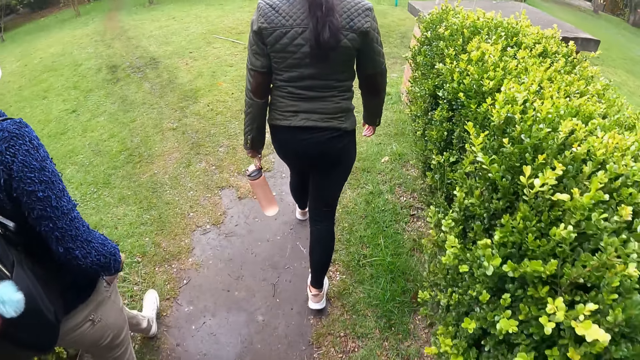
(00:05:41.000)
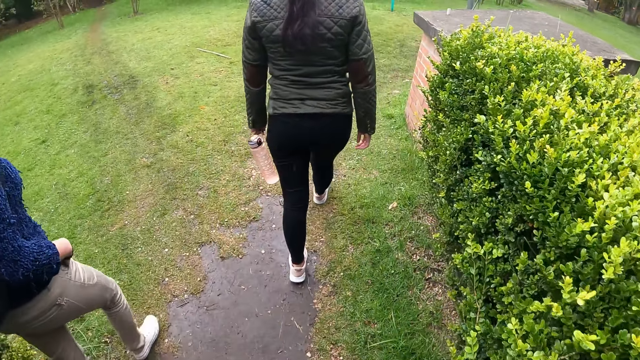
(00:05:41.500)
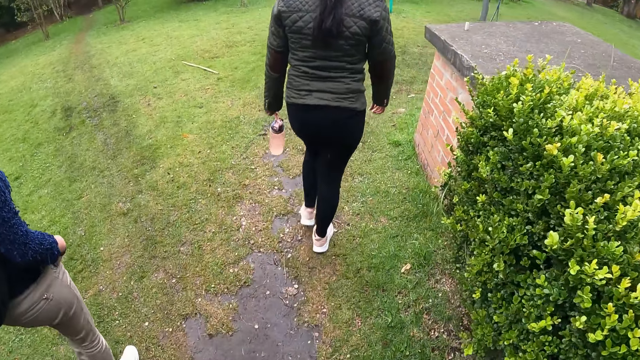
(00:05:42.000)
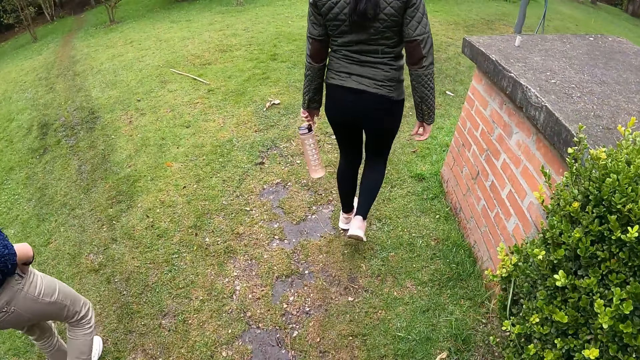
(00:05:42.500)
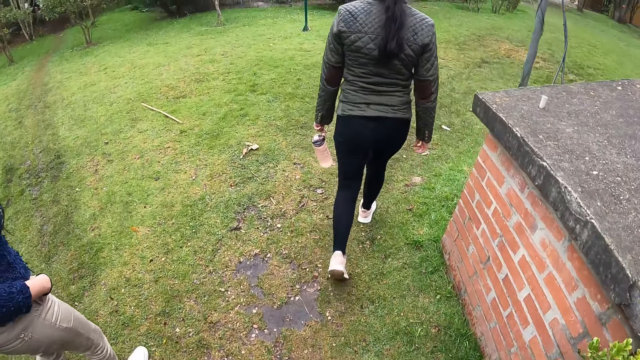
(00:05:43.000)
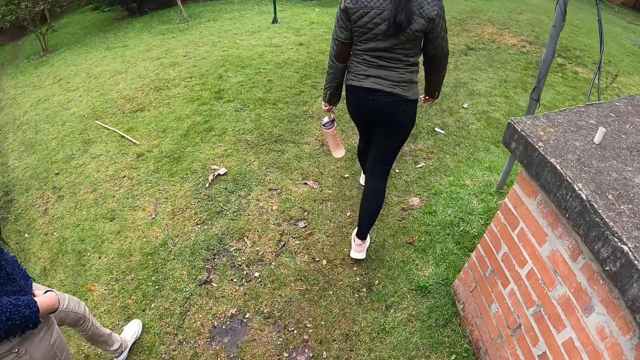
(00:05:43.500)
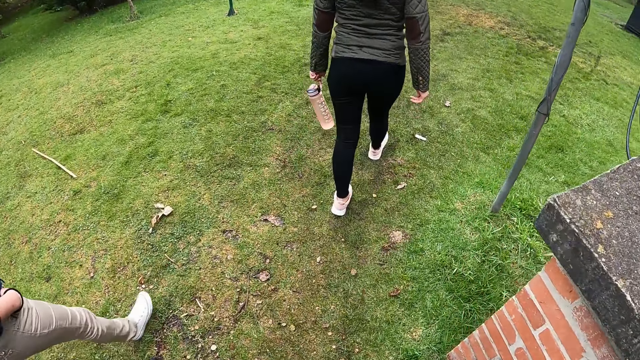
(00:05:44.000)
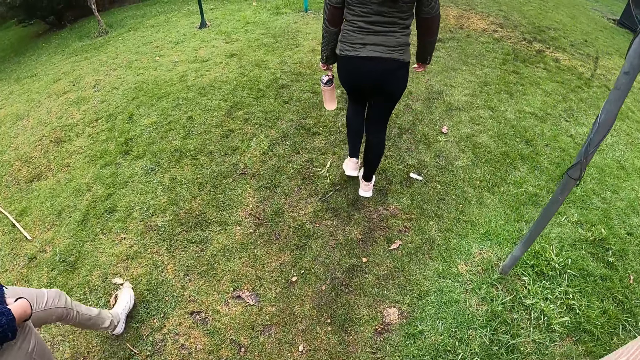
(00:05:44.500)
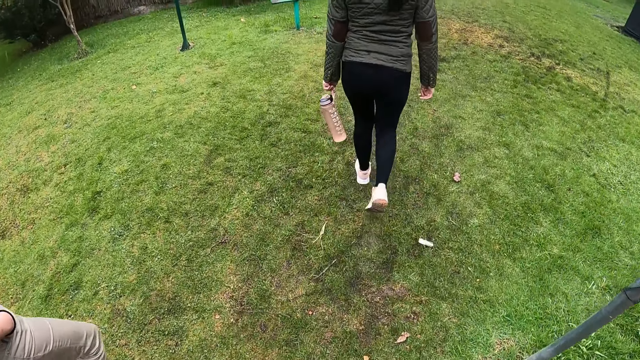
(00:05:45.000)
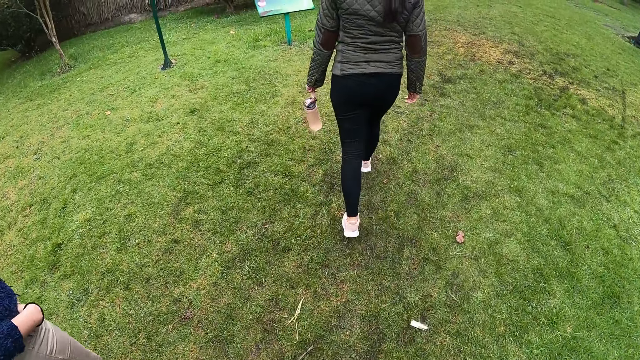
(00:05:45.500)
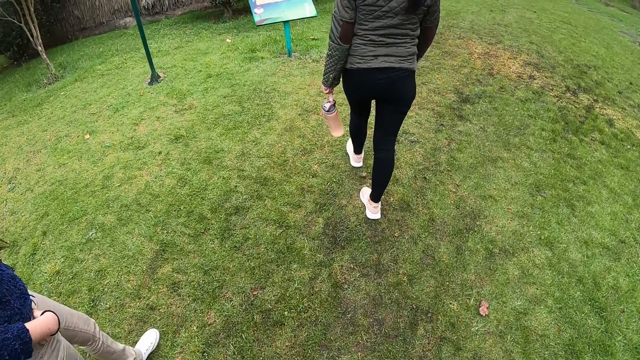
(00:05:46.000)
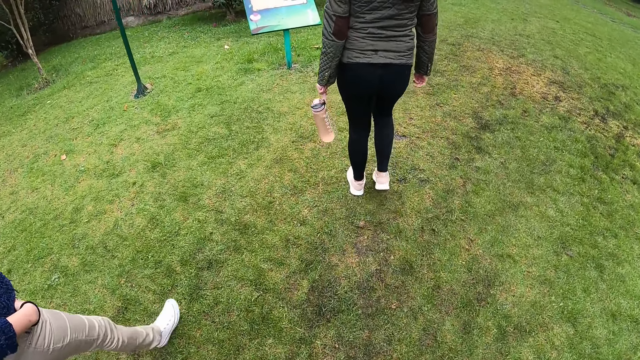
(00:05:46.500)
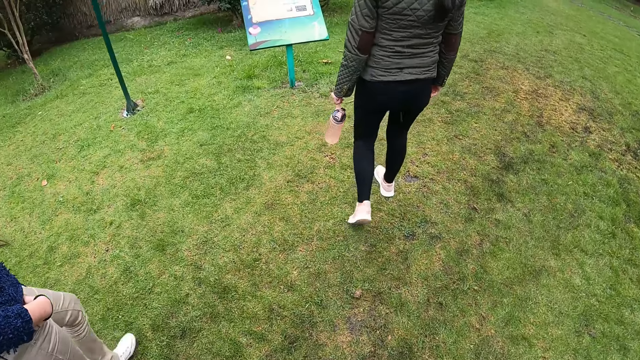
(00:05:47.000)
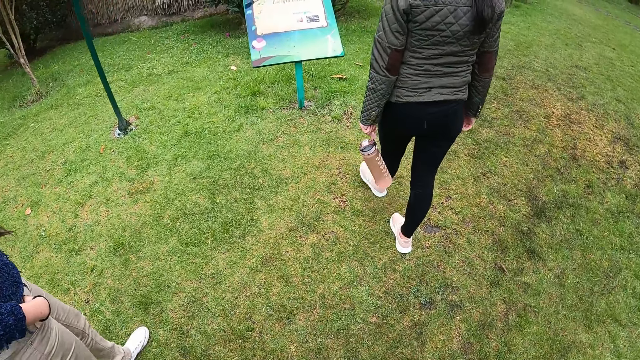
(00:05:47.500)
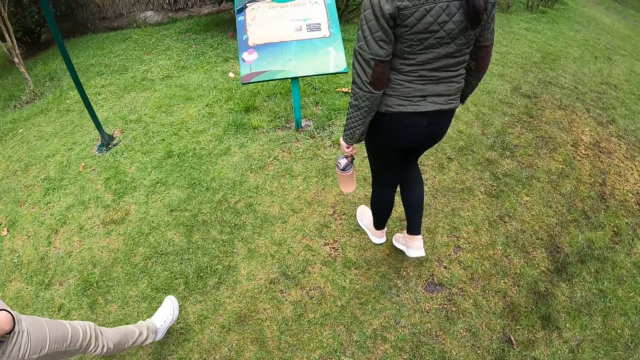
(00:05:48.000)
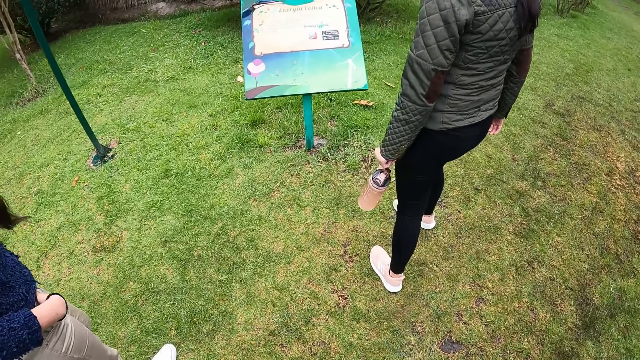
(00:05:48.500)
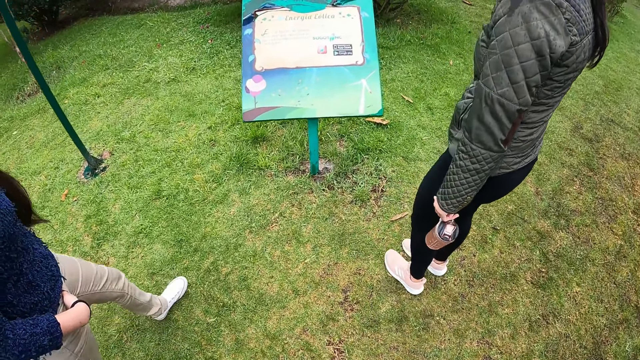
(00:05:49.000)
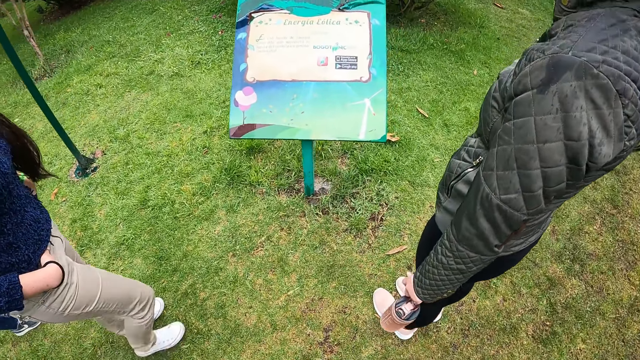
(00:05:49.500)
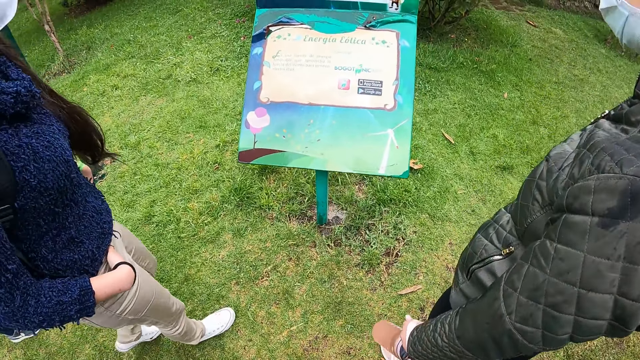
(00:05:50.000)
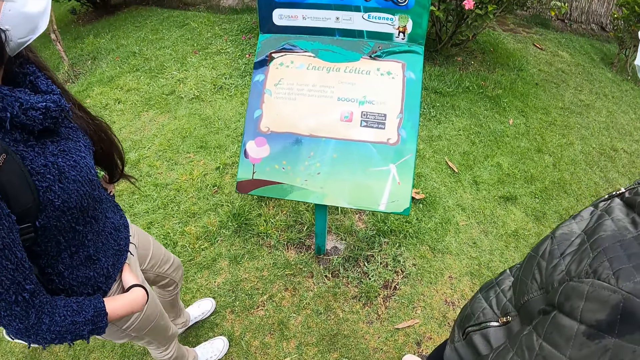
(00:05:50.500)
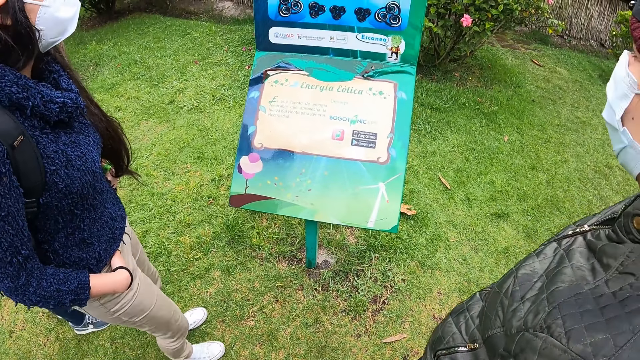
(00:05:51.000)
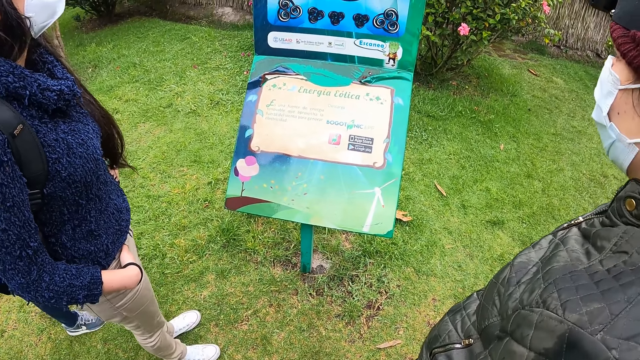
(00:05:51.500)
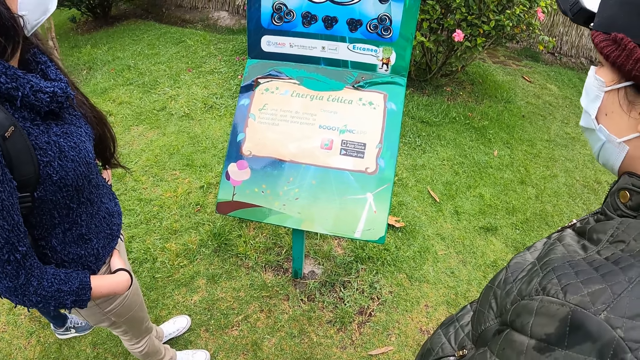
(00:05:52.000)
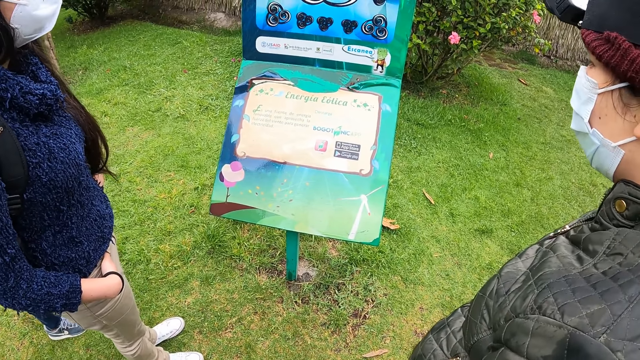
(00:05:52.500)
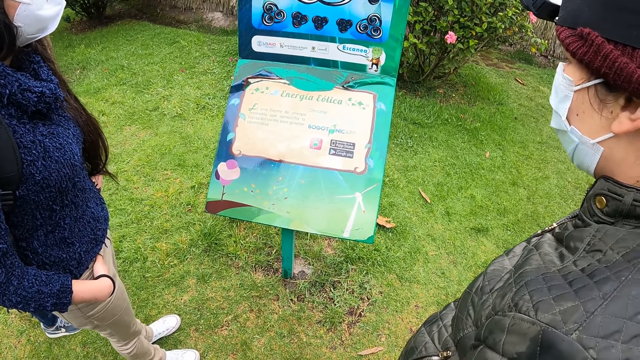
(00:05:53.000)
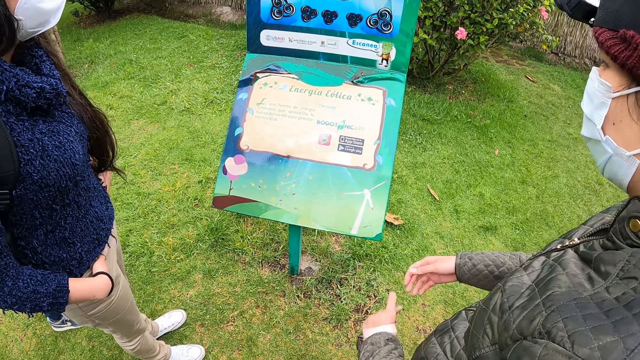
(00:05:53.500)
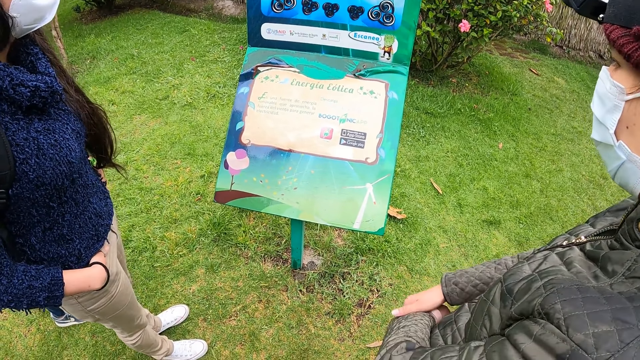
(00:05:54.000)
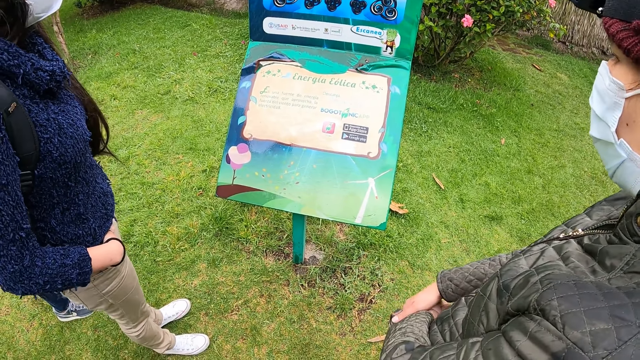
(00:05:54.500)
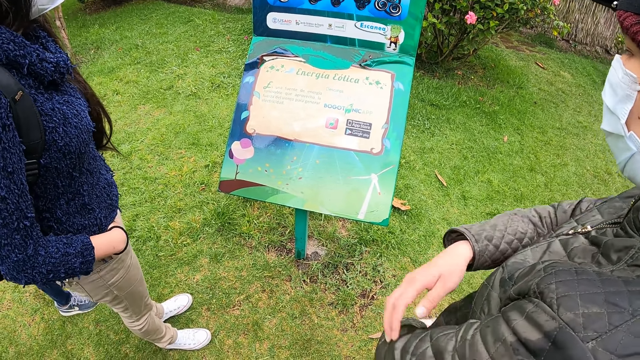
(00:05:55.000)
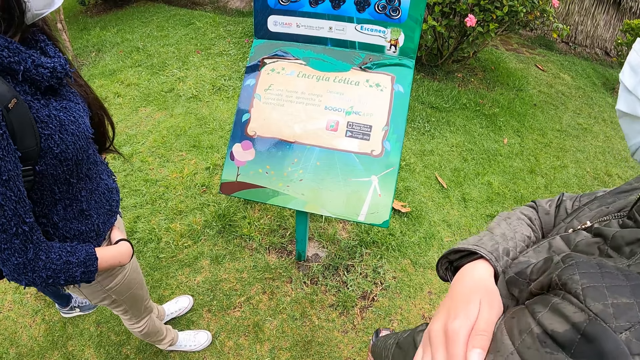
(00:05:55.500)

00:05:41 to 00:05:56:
The camera wearer walks on the grass. They stare at the notice board.

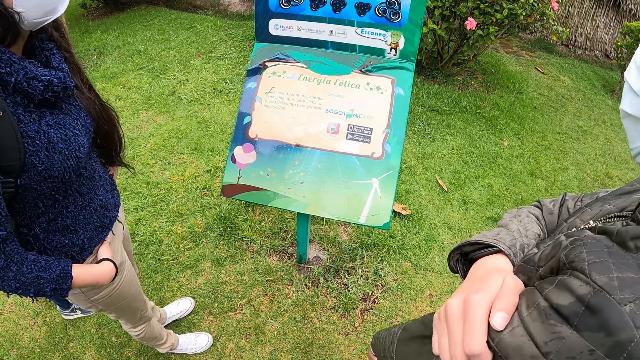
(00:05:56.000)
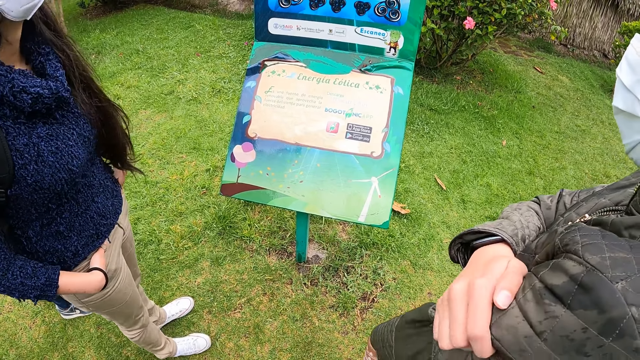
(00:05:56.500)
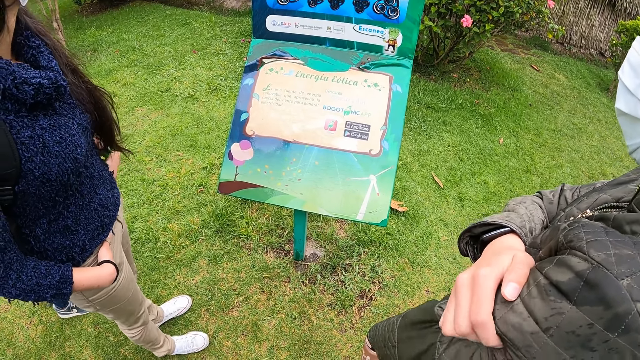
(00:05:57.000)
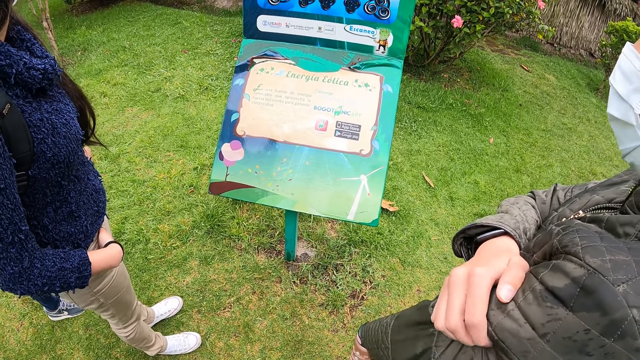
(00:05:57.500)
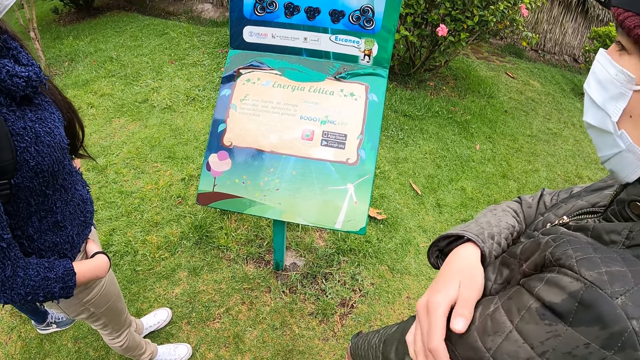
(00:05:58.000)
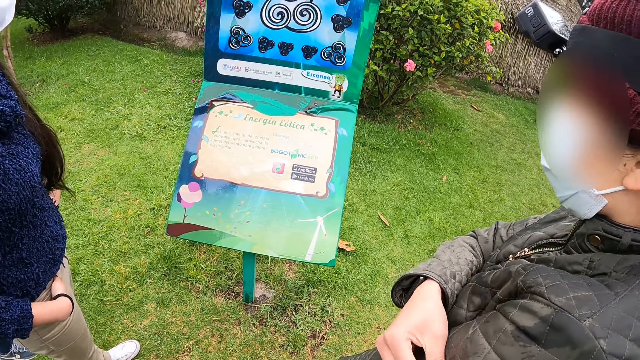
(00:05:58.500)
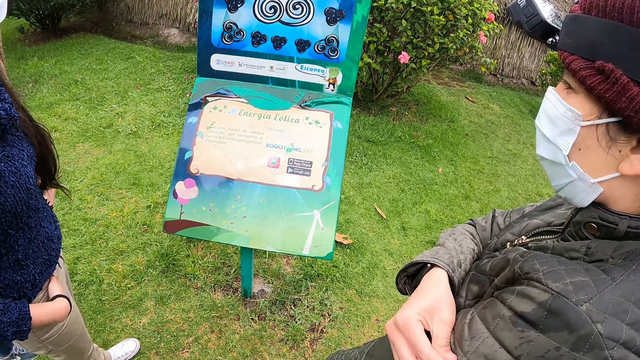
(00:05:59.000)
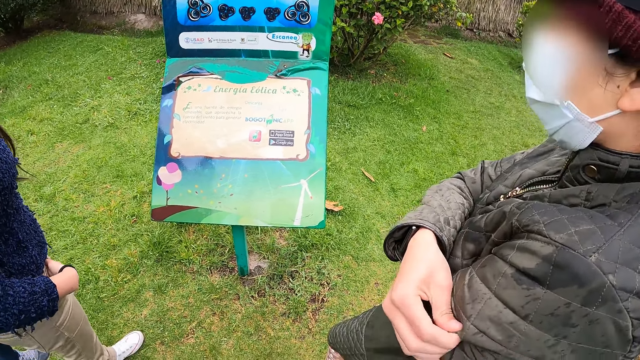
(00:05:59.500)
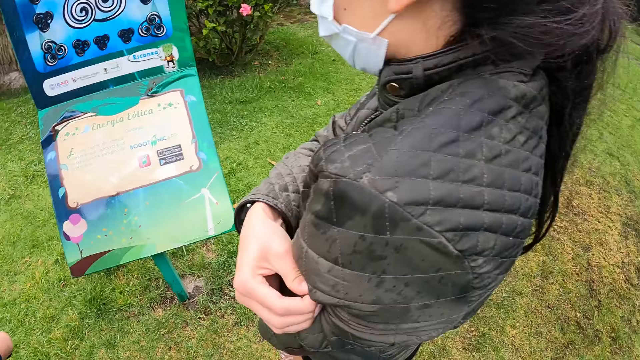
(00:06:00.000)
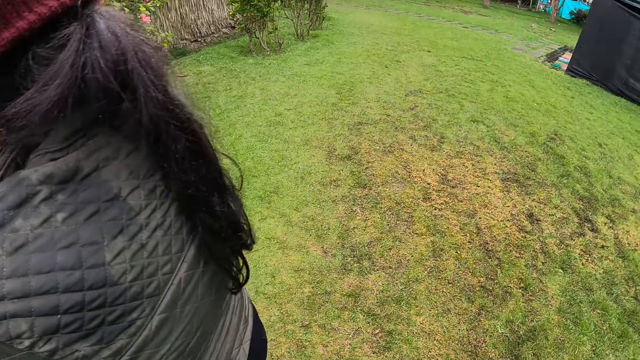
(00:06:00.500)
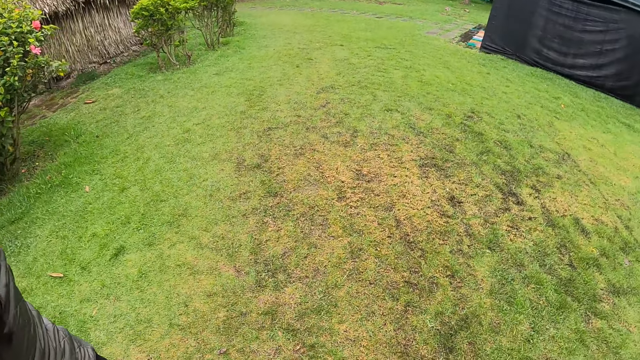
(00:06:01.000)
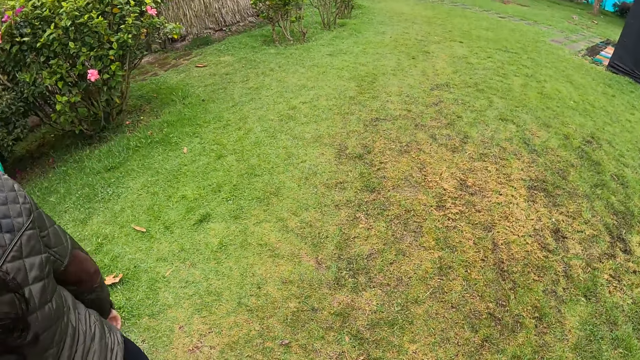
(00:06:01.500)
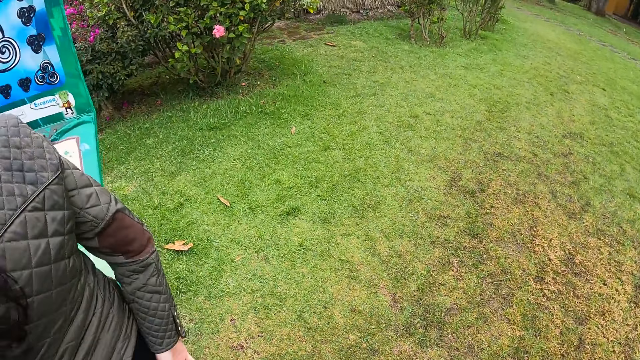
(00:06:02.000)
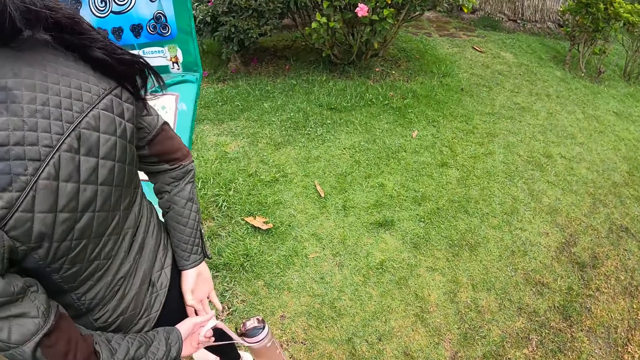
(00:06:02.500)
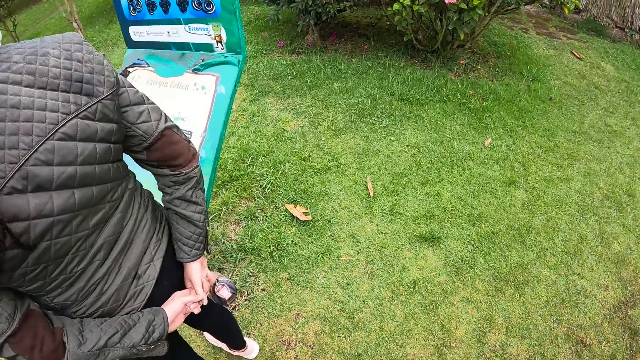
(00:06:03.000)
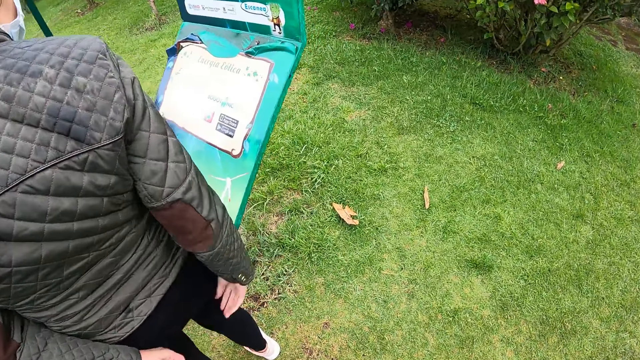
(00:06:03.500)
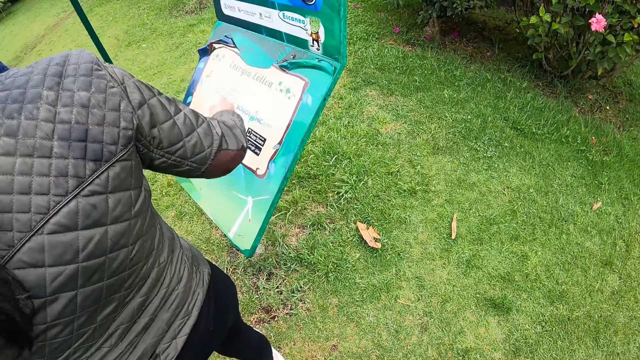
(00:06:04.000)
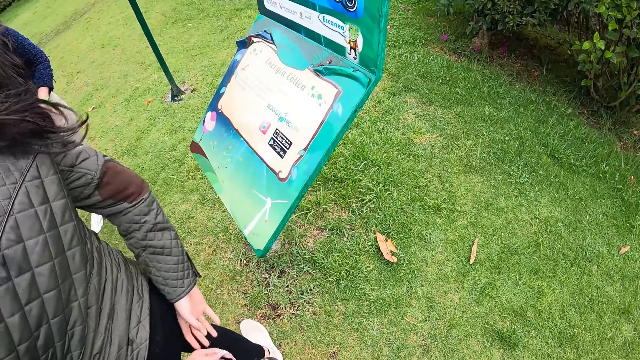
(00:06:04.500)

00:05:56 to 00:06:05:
The camera wearer looks around. They look around again.
